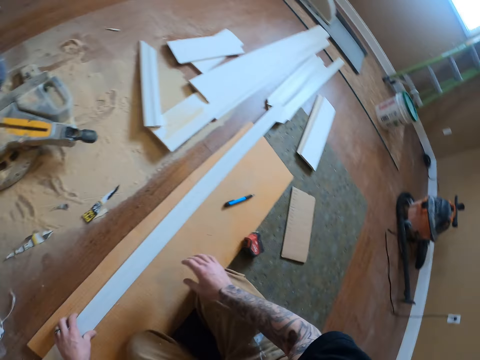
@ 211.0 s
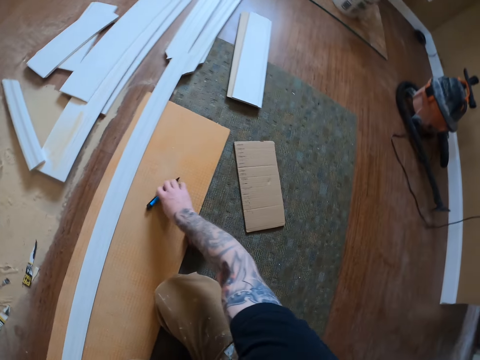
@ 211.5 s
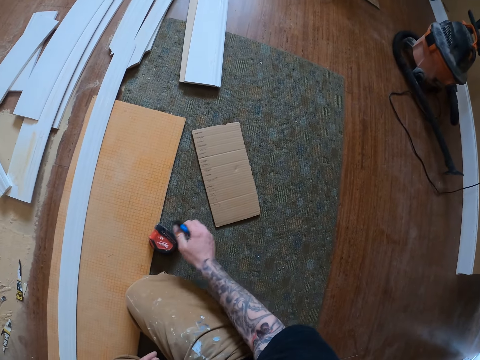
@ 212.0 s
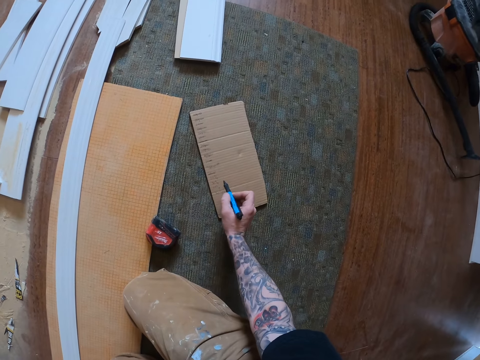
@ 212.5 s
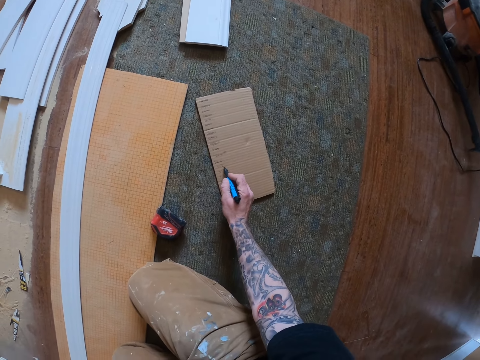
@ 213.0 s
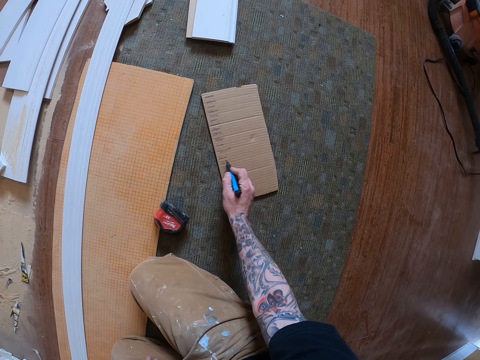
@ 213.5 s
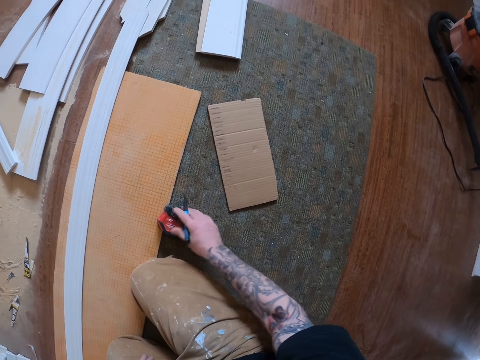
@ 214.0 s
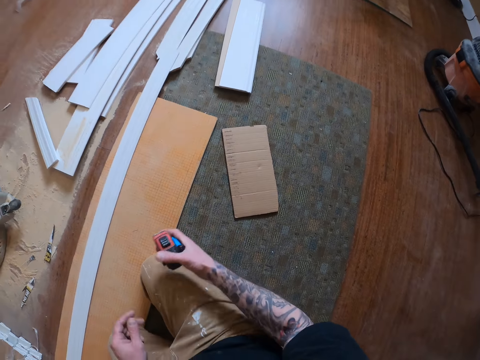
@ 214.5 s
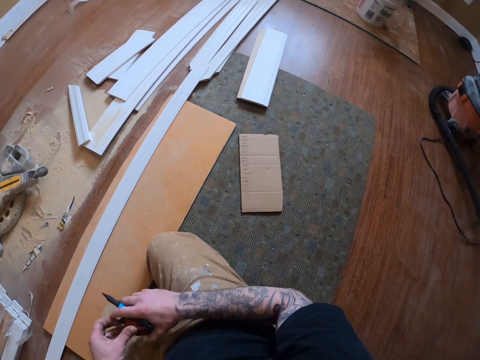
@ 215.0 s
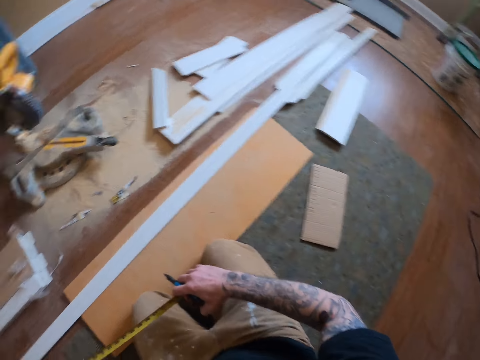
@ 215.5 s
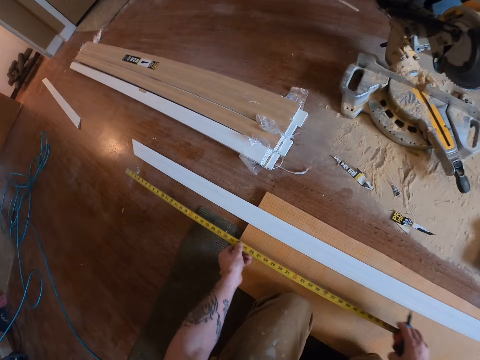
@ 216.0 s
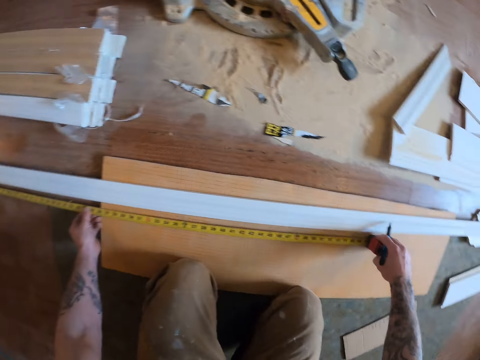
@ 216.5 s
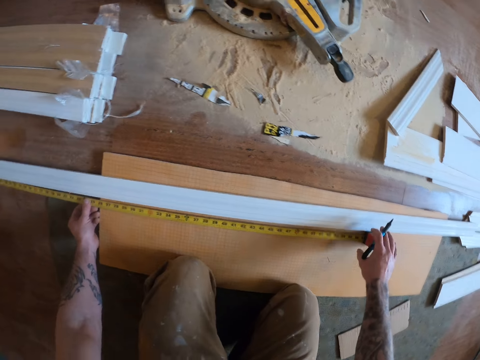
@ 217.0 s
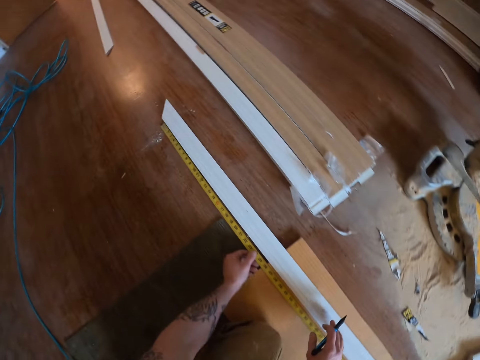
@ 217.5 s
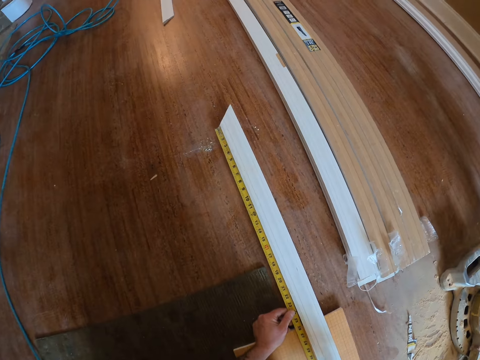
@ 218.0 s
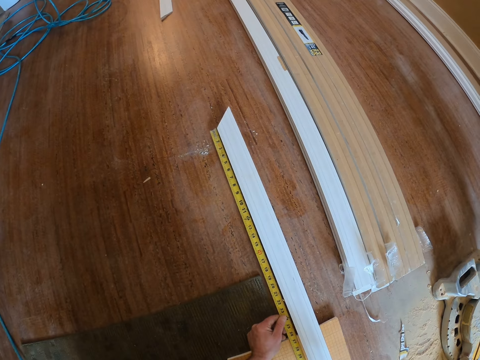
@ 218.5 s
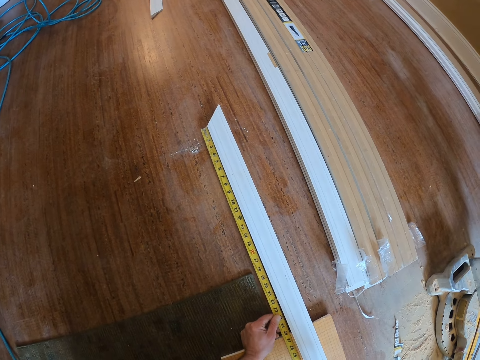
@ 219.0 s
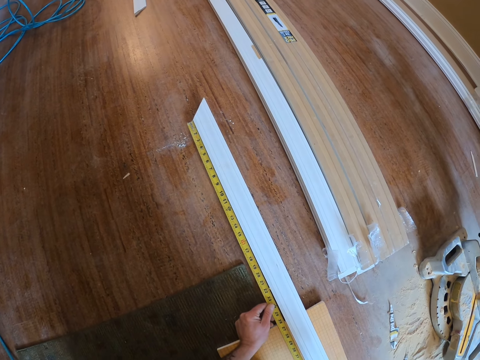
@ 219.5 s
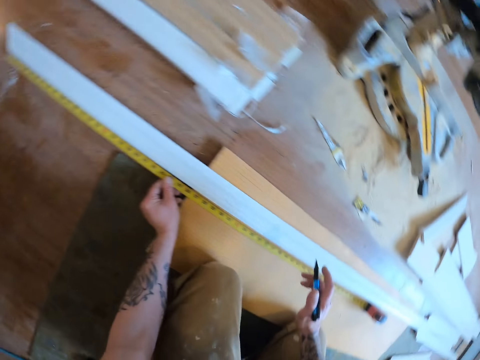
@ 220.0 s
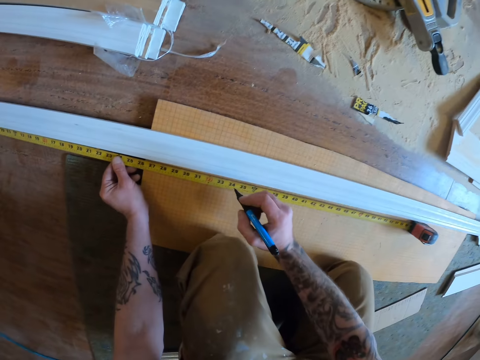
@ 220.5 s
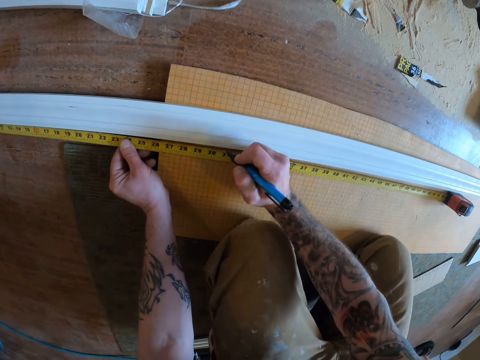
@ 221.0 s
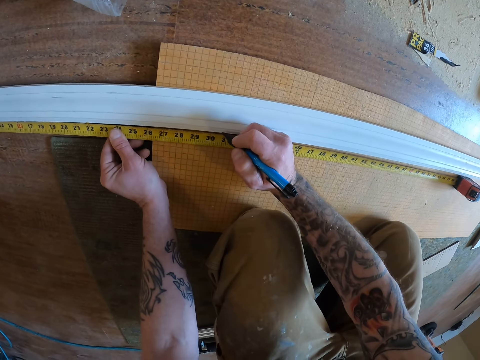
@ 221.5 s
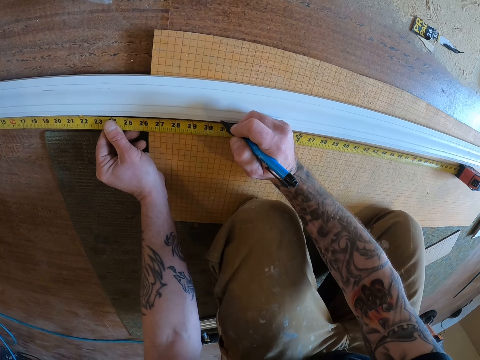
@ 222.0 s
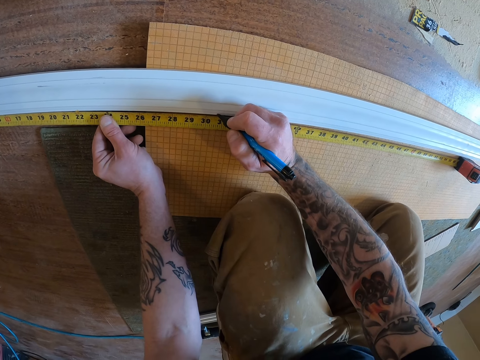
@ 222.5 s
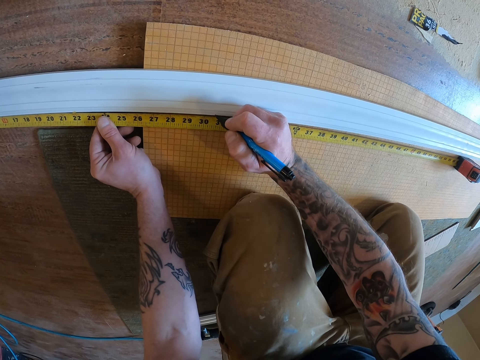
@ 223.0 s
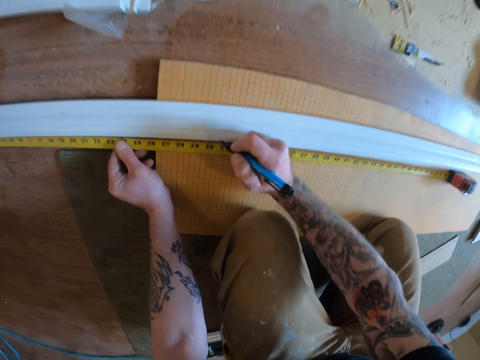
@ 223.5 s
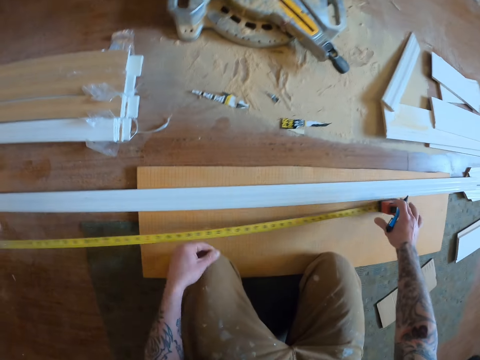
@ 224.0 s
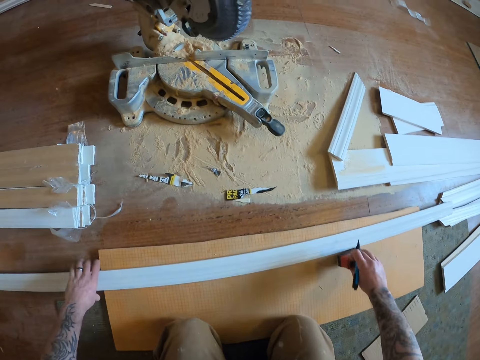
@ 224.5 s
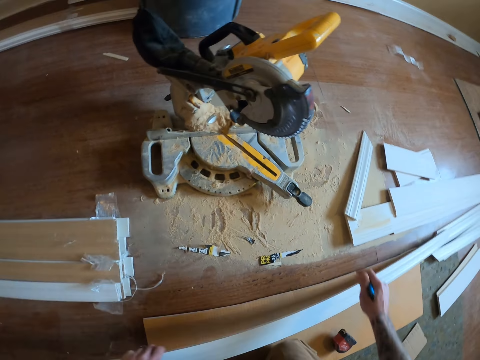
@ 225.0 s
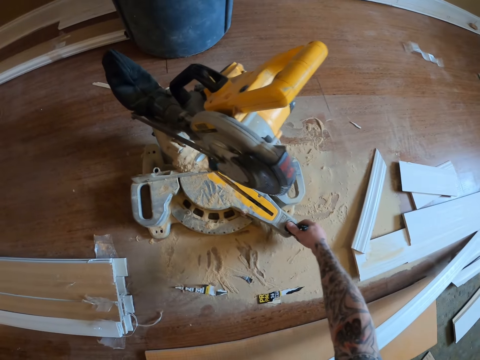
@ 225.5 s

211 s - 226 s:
The camera wearer picks a pen. They write on the cardboard. They pick a measuring tape. They stretch the measuring tape. They measure a skirting board with the measuring tape. They put a mark on the skirting board with the pen. They retract the measuring tape.

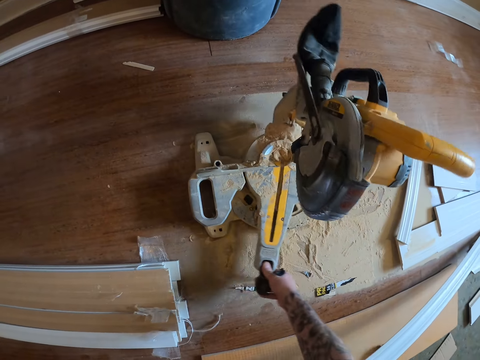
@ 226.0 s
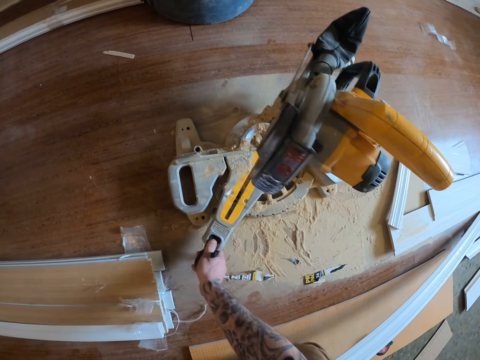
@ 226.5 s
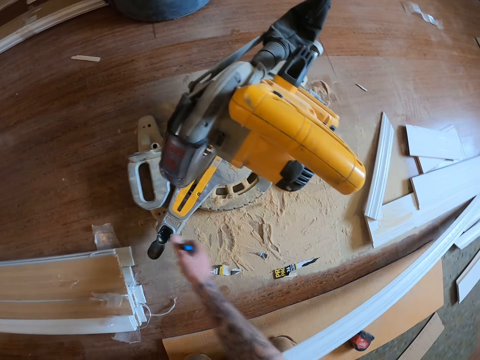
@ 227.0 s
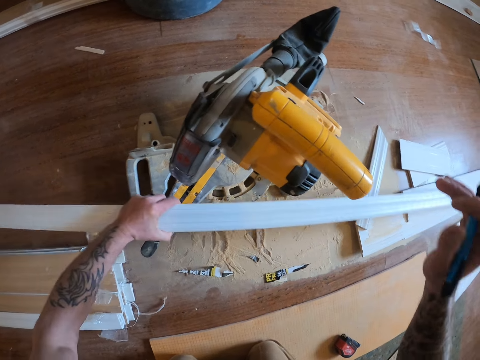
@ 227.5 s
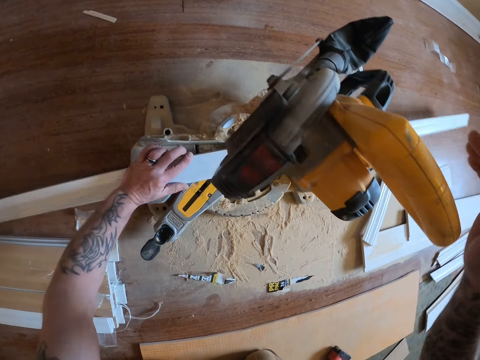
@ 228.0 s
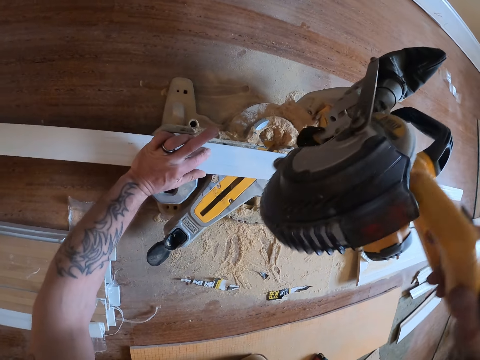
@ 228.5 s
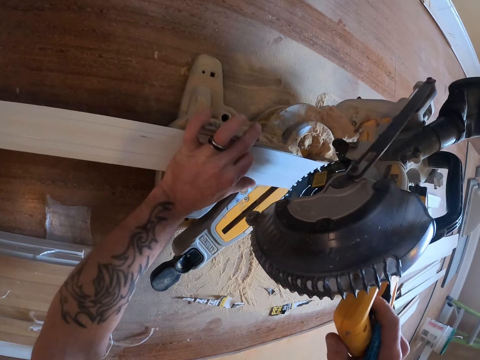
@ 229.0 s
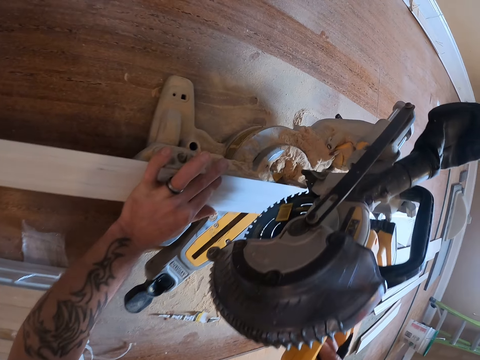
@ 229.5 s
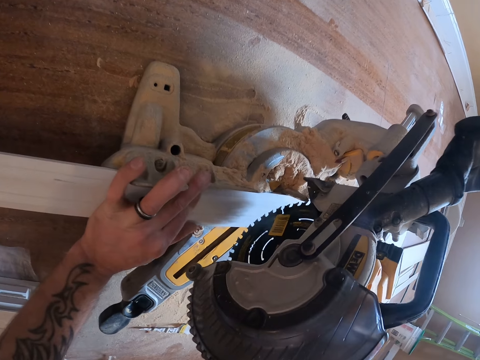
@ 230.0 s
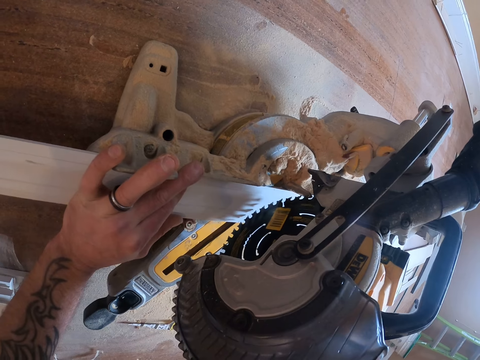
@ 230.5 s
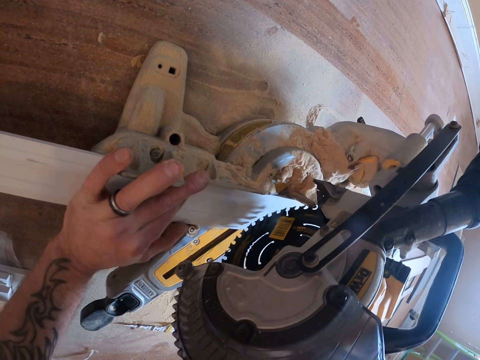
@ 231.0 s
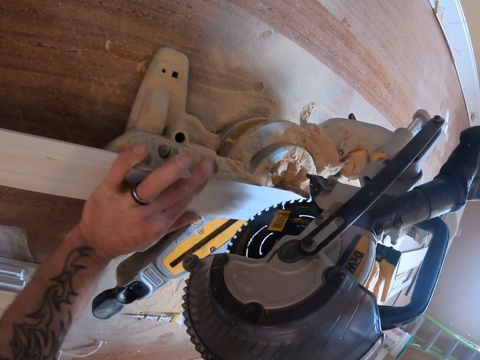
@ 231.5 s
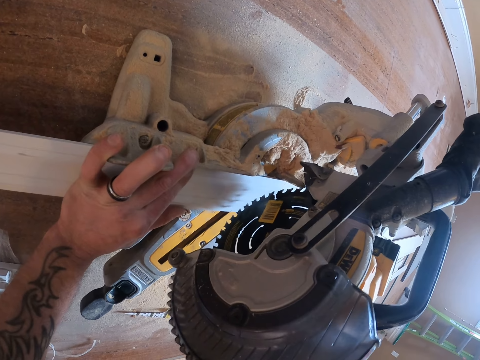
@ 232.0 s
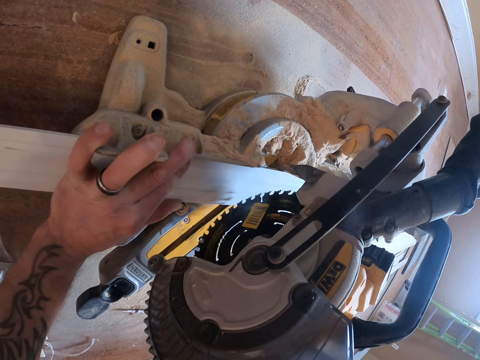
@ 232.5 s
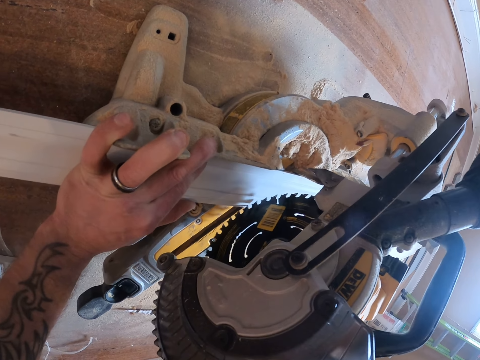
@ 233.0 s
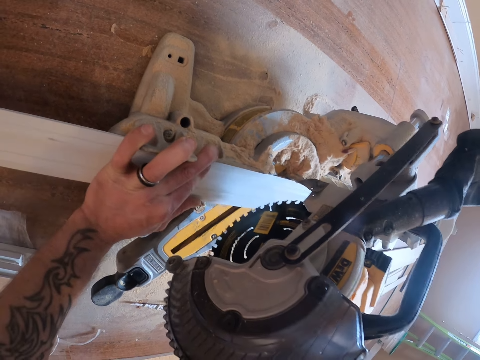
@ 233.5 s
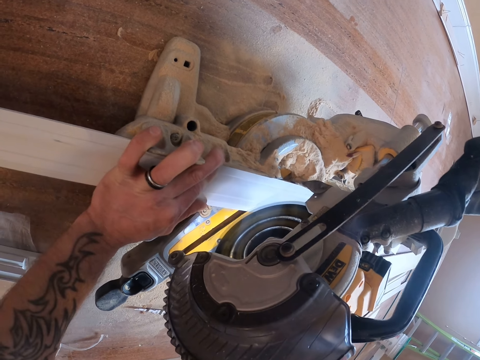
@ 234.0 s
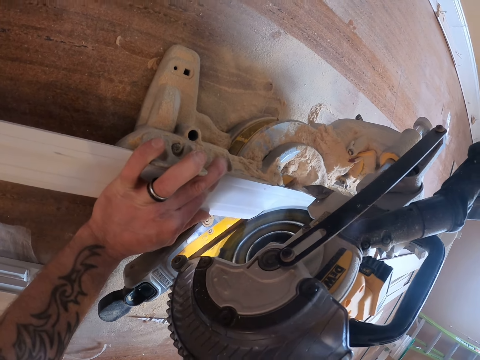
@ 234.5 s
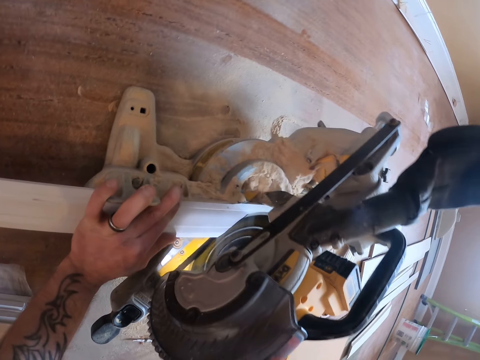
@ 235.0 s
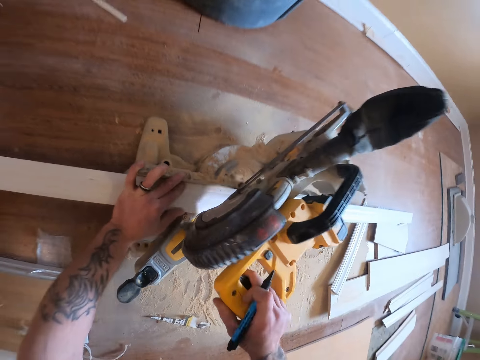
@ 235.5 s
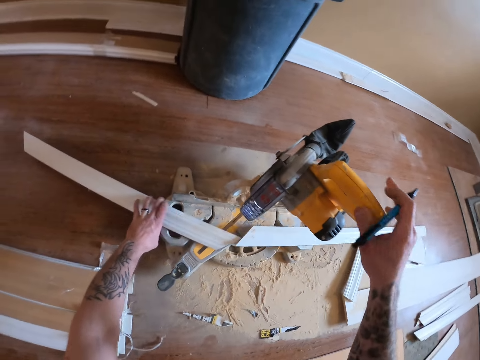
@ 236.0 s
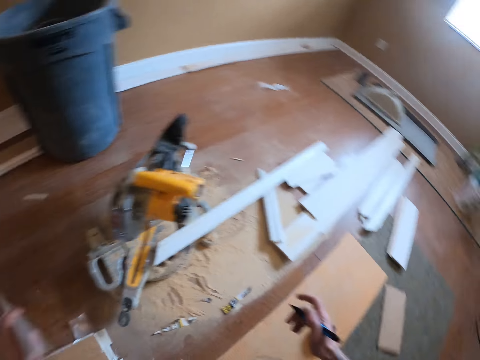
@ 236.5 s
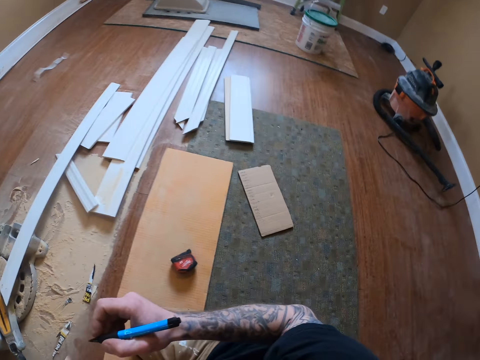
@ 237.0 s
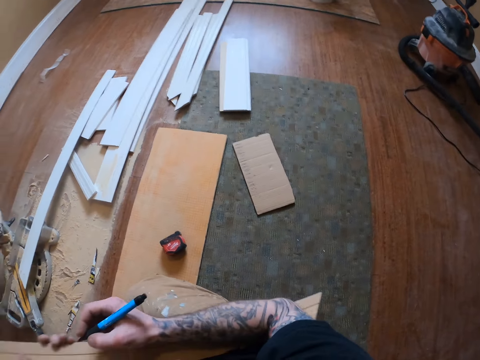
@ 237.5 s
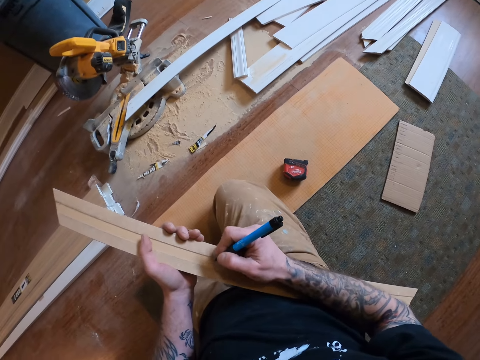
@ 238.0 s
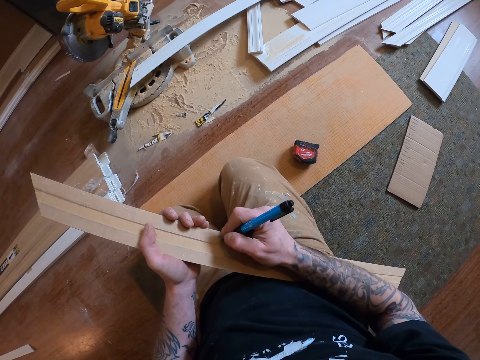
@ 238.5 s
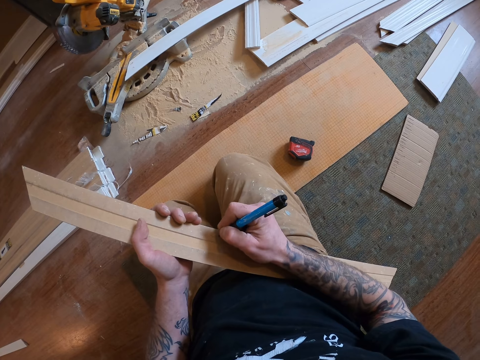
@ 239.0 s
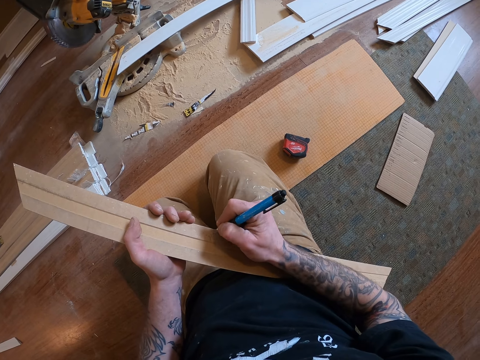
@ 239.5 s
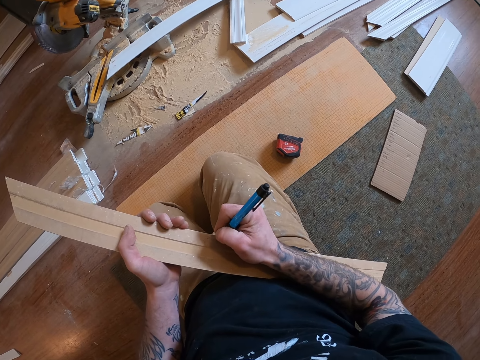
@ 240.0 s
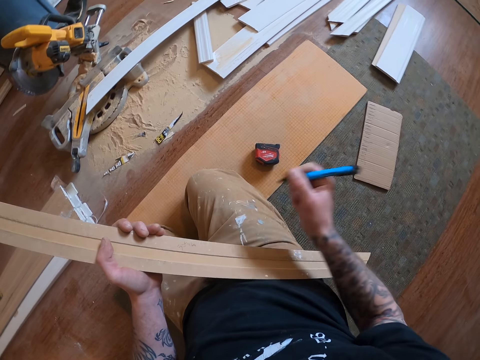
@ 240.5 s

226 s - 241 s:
The camera wearer moves a sliding miter saw or circular saw. They put a skirting board or wood piece on the sliding miter saw. They pull down the circular saw handle. They set the skirting board on a sliding miter rule. They slide the sliding miter rule. They cut the skirting board with the sliding miter saw. They lift the guard. They release the circular saw handle. They pick the skirting board. They write on the skirting board with a pen.
